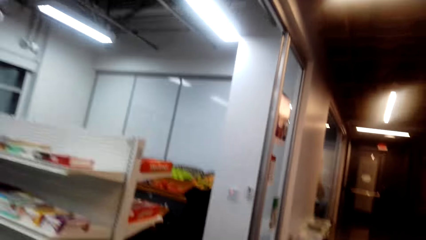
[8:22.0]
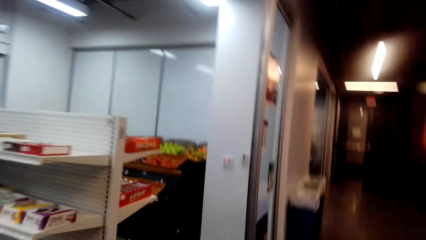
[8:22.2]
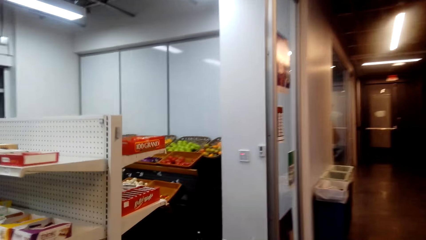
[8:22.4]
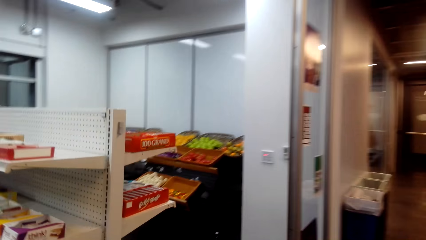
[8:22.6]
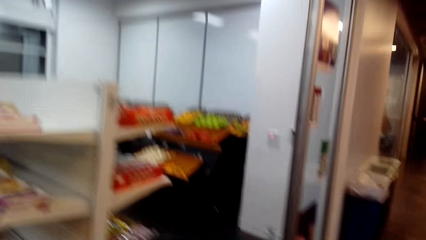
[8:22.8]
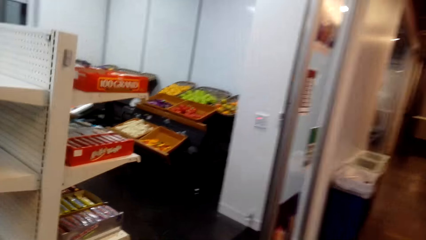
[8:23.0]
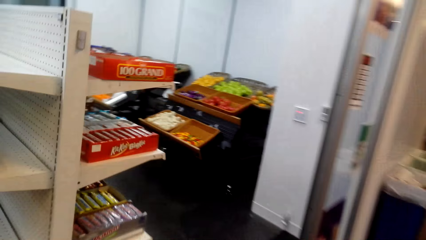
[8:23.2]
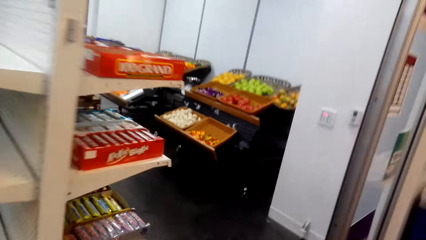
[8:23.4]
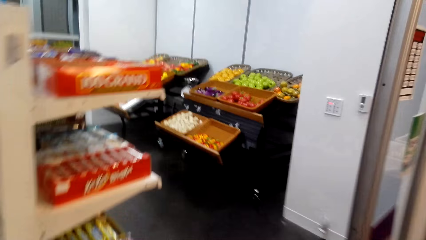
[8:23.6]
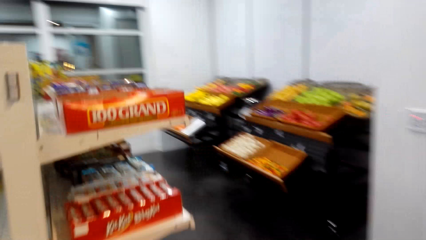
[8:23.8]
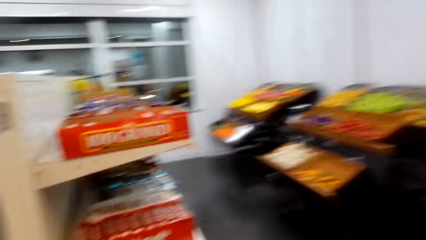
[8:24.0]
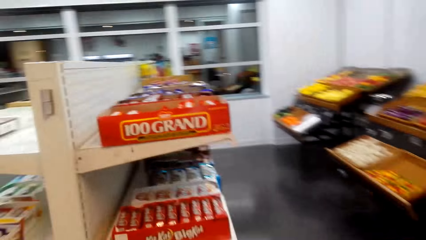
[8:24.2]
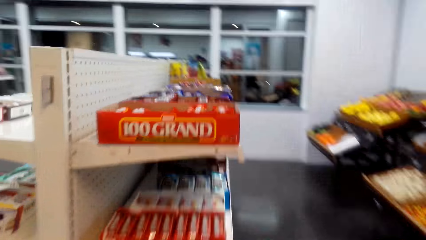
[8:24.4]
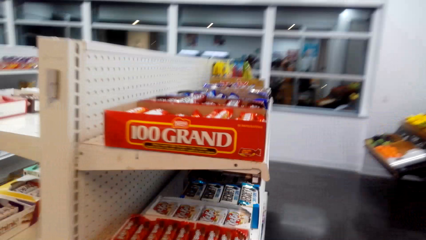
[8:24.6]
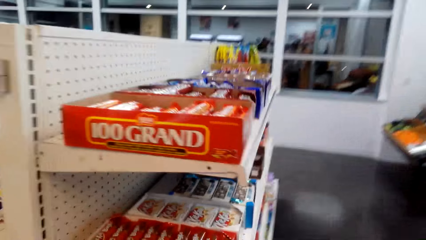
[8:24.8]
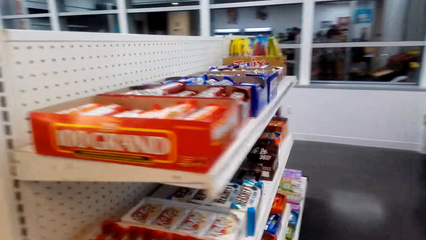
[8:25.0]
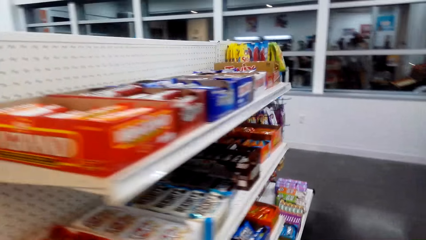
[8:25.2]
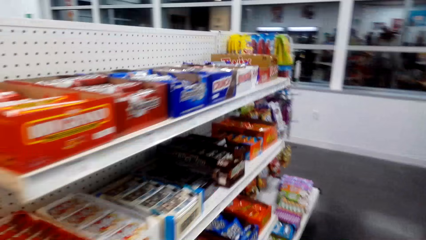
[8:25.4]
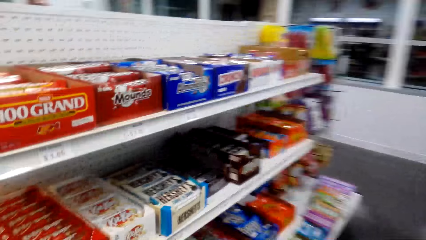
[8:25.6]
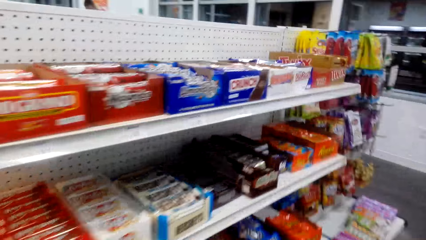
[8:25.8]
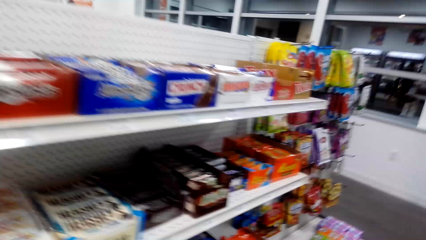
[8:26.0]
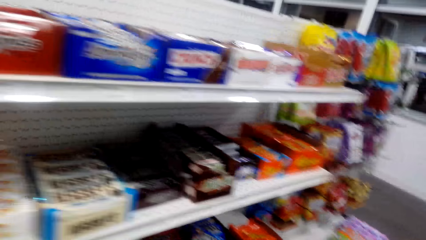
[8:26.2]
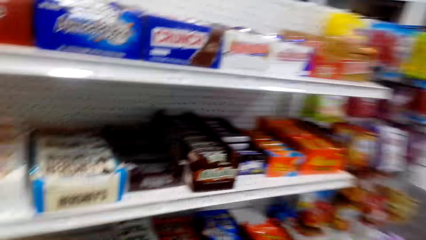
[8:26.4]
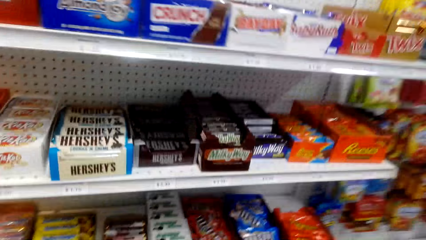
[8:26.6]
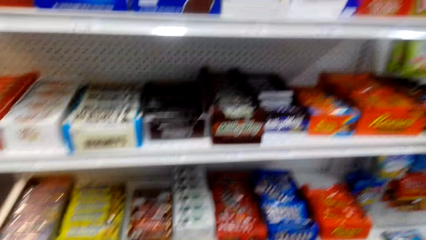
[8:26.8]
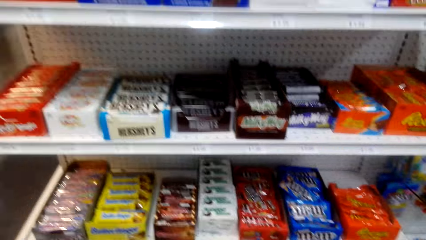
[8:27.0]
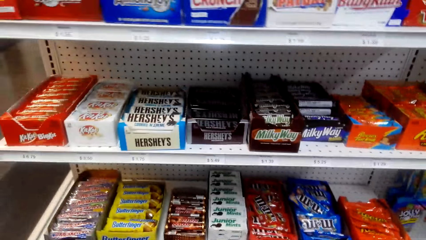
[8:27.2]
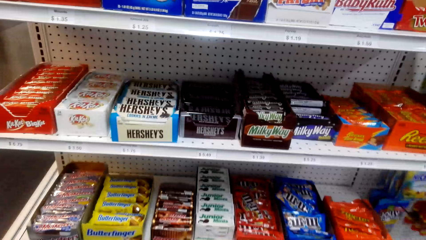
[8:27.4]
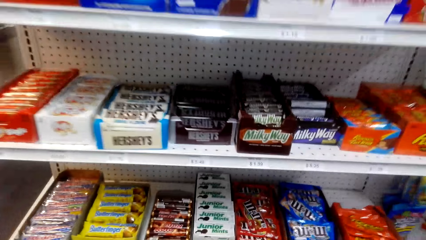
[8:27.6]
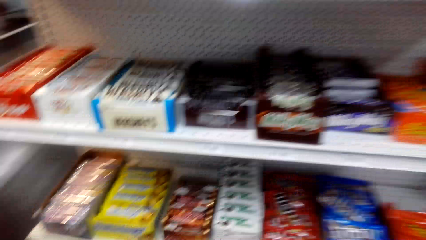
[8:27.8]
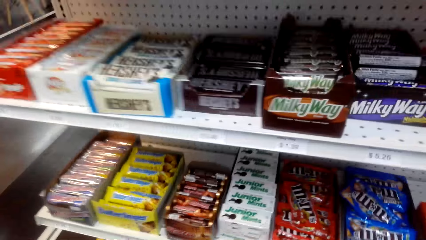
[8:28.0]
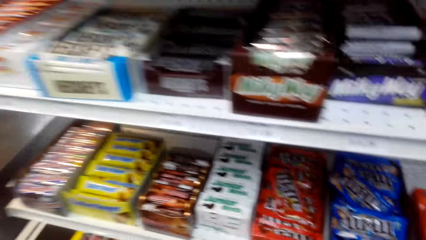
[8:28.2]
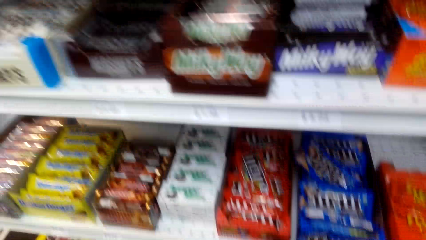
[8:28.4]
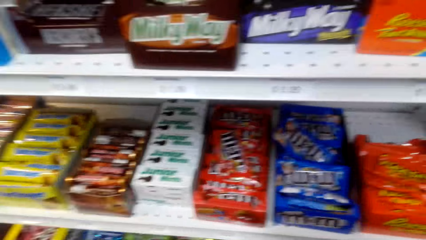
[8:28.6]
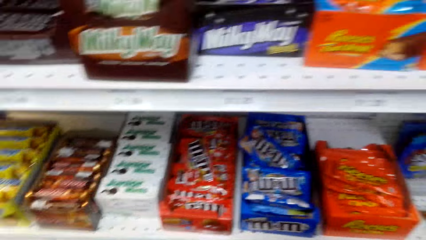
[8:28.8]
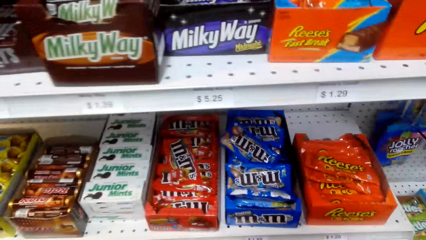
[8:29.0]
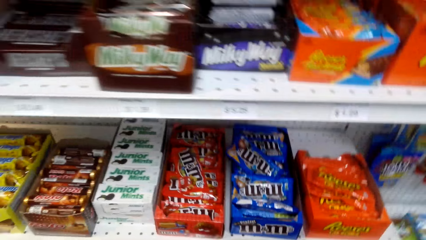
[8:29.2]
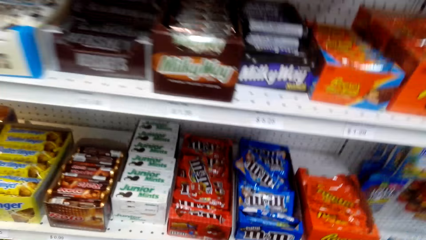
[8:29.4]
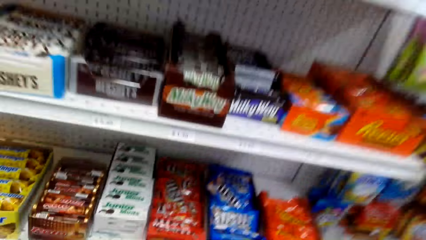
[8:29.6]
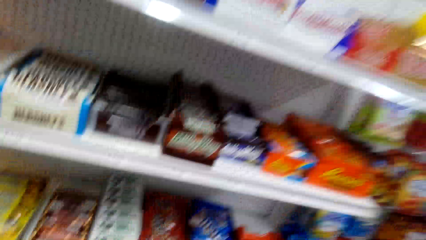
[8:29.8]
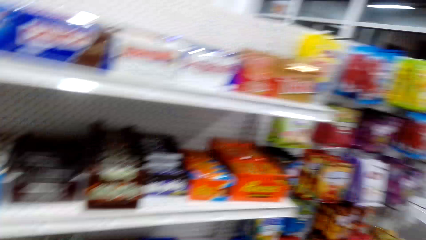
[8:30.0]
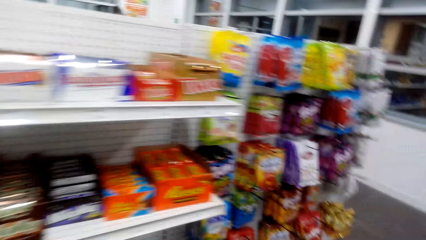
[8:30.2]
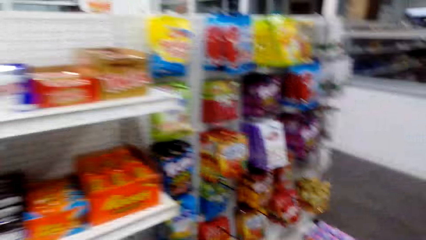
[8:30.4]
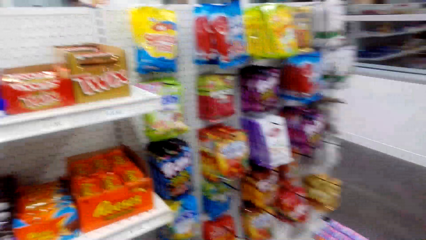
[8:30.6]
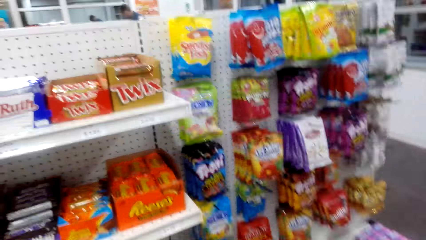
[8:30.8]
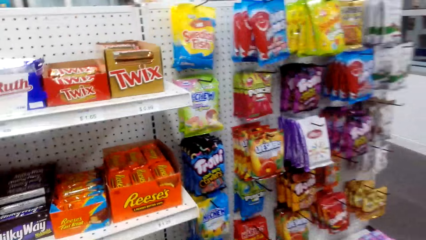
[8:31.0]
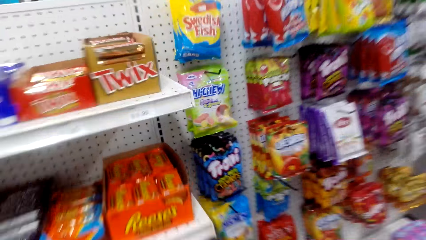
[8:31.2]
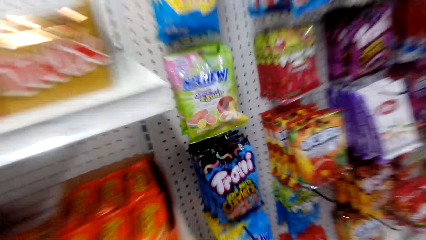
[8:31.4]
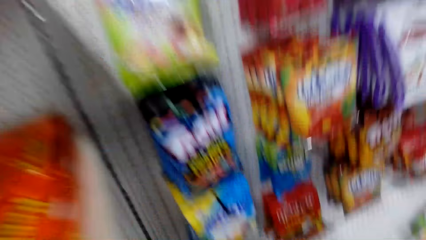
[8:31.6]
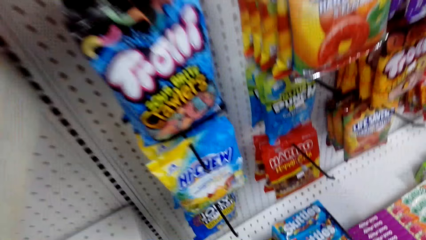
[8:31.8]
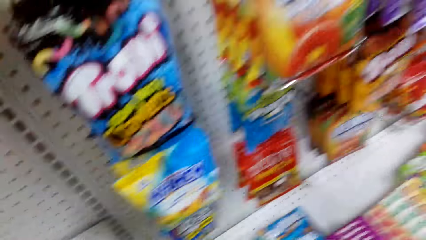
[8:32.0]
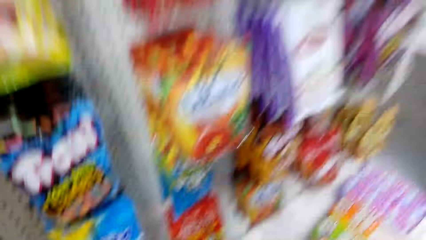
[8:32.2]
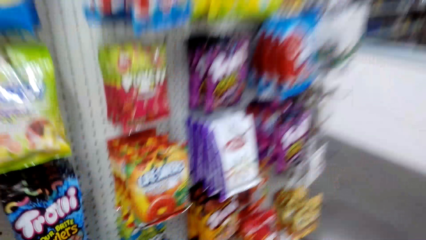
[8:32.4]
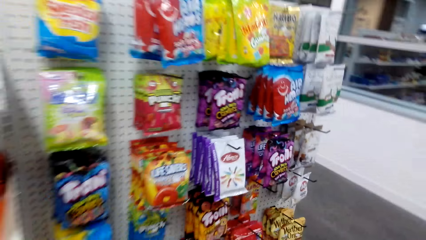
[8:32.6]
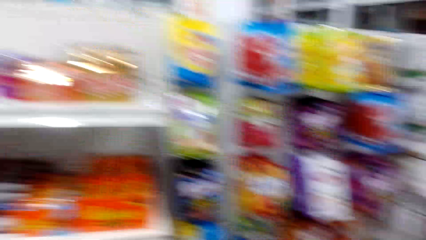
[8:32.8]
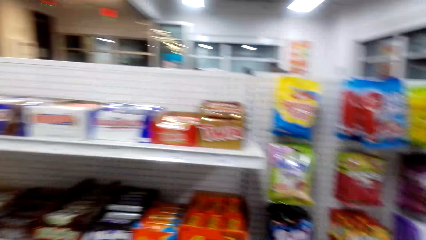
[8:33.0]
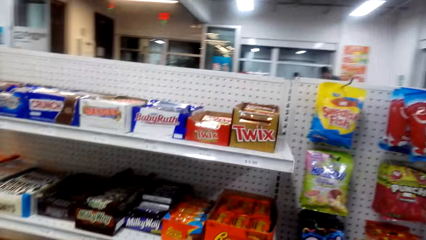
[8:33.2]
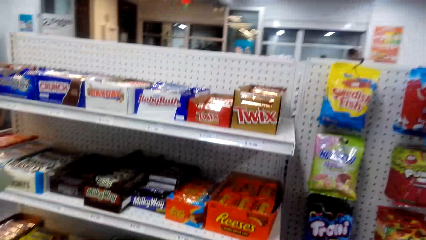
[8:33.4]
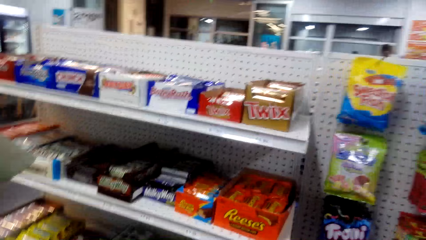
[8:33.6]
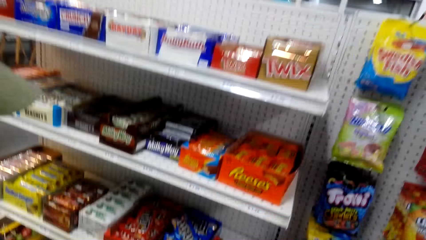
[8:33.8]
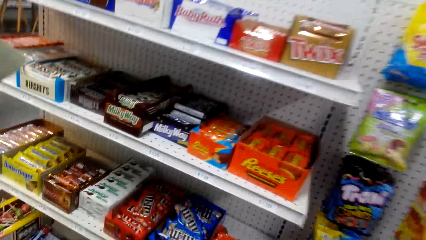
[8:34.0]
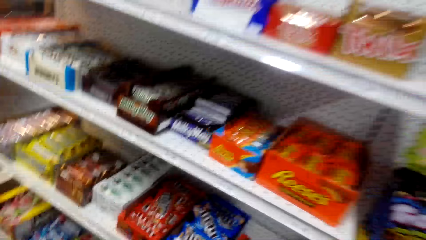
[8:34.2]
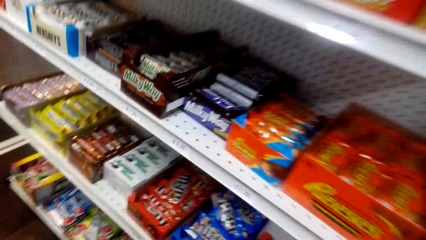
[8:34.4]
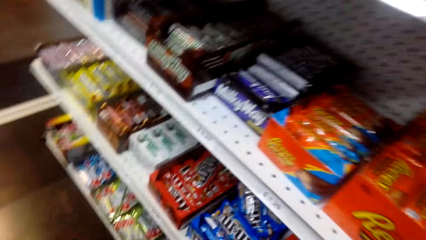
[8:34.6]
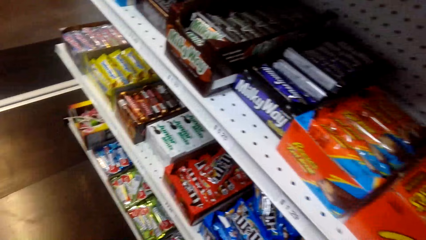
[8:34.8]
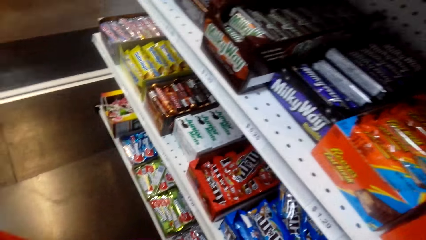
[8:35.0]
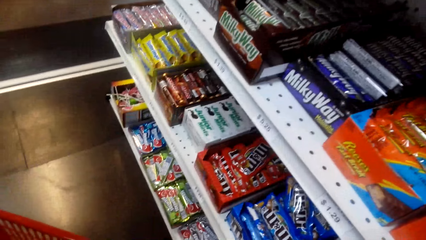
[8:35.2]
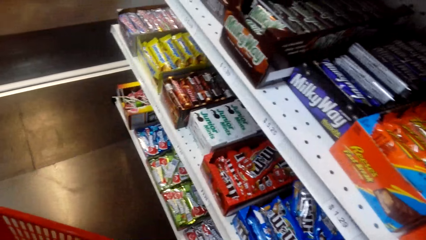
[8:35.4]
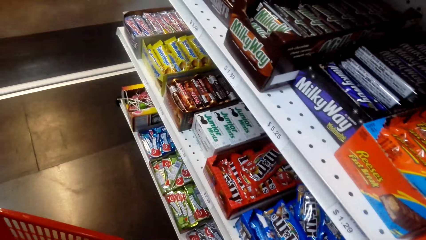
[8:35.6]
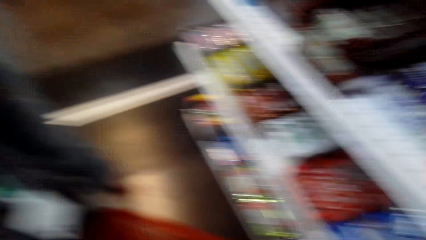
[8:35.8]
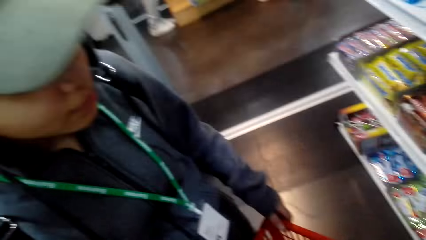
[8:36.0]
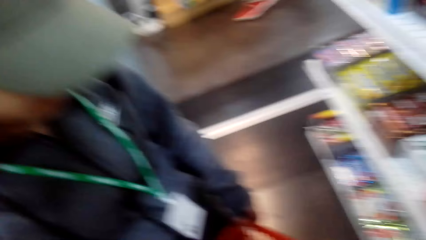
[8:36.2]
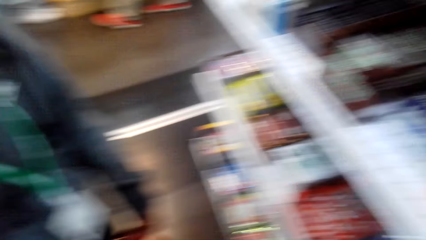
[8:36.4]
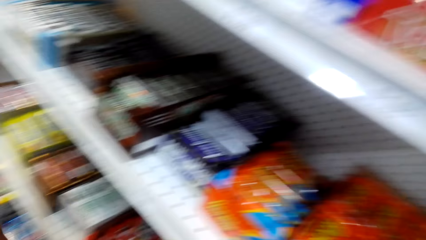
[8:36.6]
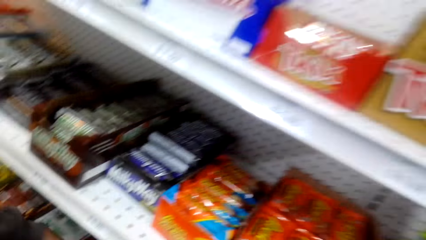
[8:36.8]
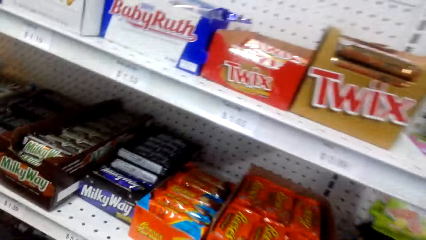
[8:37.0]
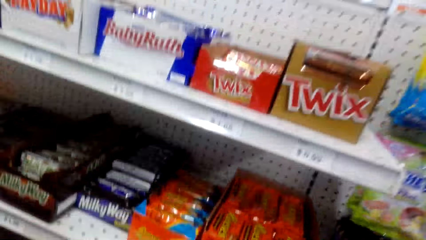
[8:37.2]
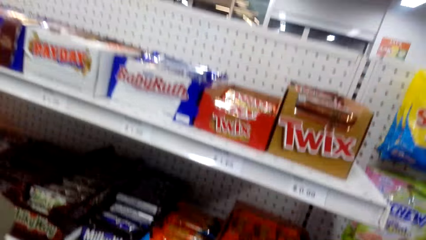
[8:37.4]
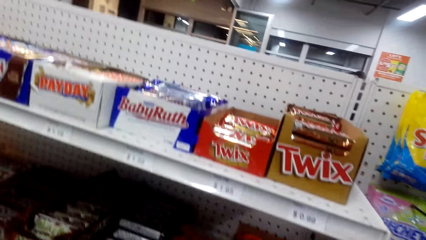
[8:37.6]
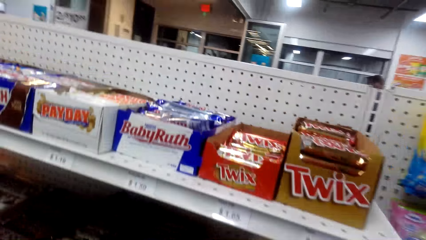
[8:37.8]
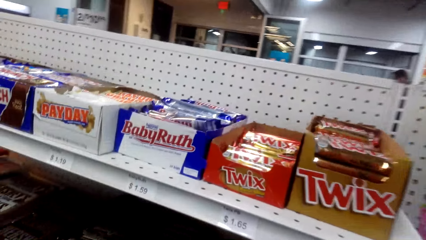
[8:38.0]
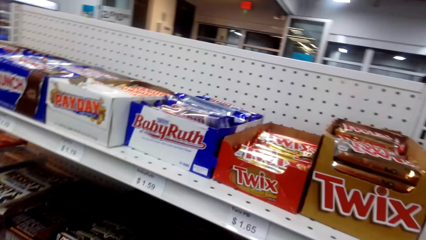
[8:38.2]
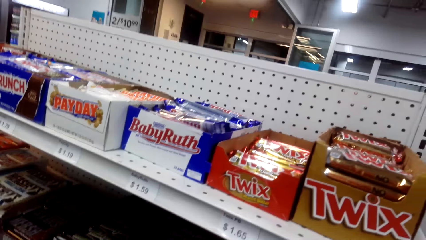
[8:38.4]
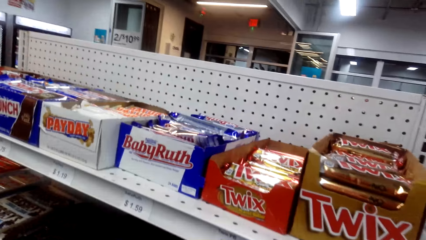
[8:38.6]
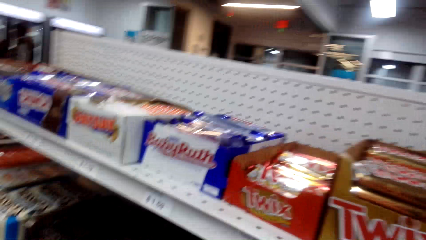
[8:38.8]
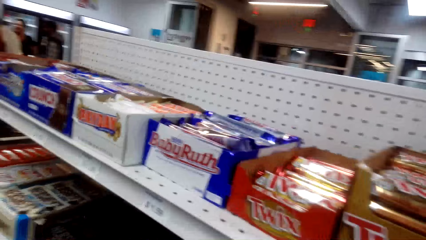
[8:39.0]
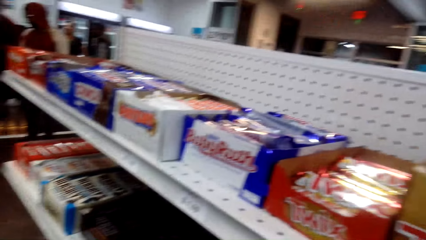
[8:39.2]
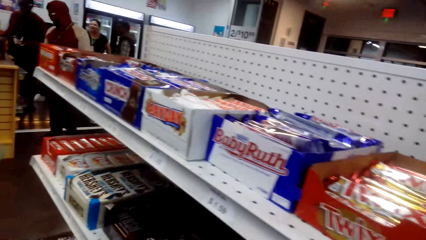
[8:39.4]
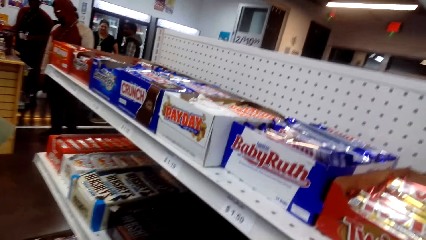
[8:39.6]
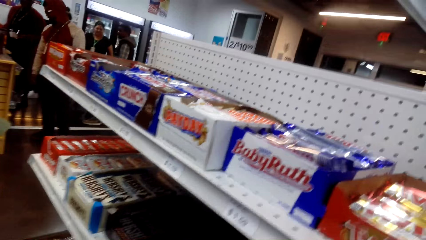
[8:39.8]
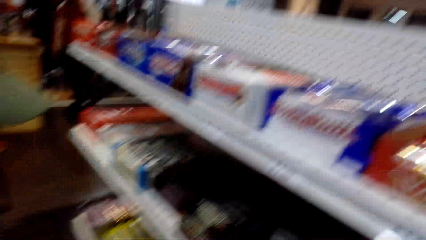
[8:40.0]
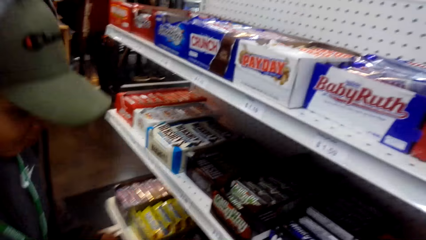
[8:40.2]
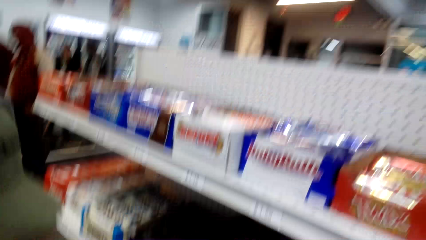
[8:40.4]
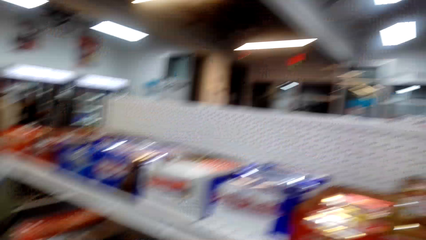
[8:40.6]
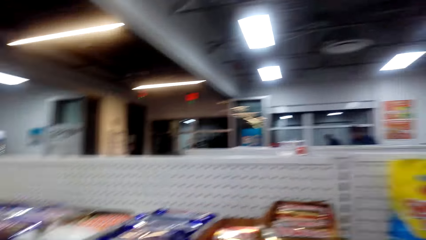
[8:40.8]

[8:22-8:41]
The camera wearer looks at snacks on a shelf. They pick some candies from the shelf.
